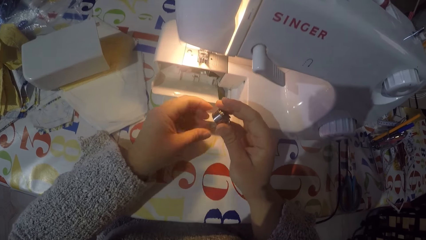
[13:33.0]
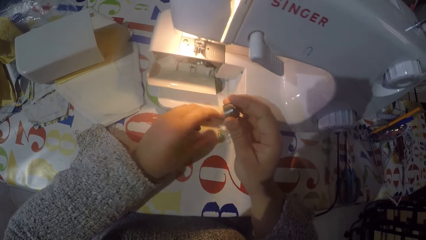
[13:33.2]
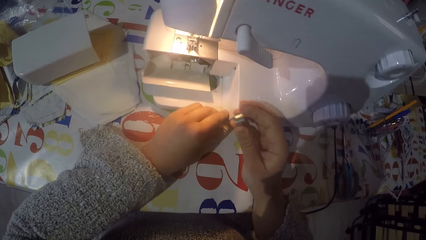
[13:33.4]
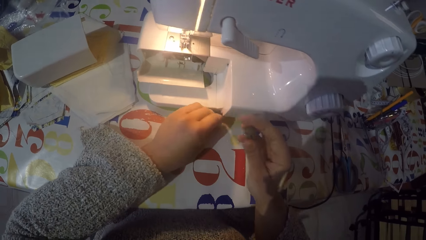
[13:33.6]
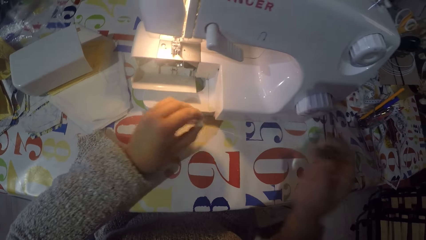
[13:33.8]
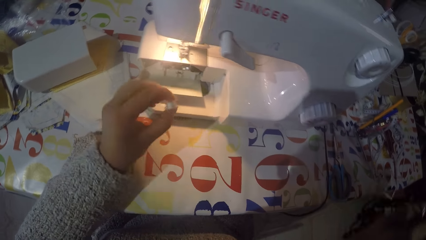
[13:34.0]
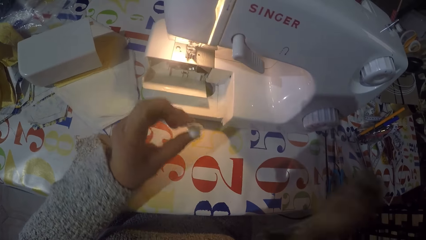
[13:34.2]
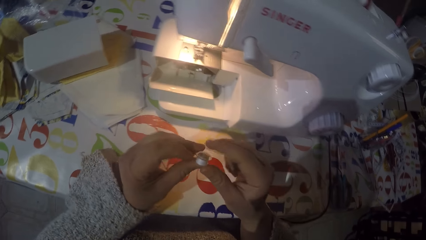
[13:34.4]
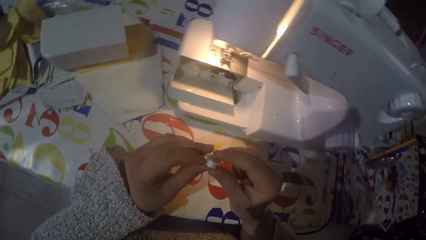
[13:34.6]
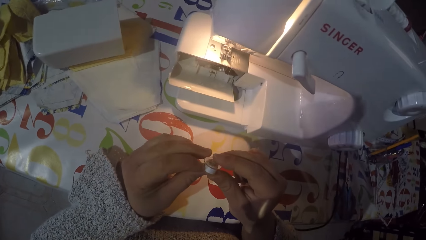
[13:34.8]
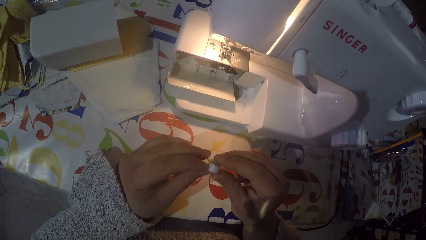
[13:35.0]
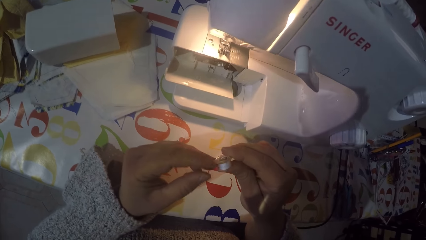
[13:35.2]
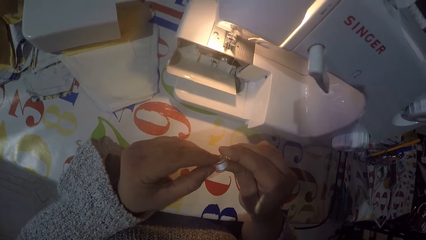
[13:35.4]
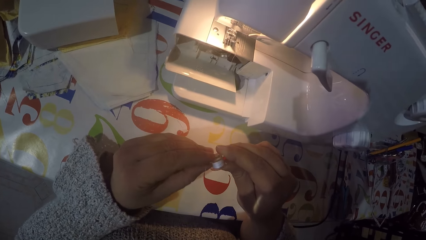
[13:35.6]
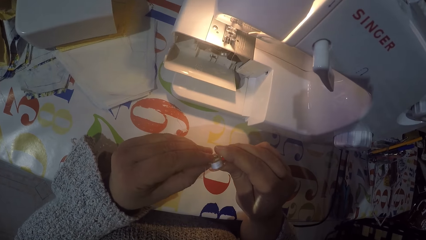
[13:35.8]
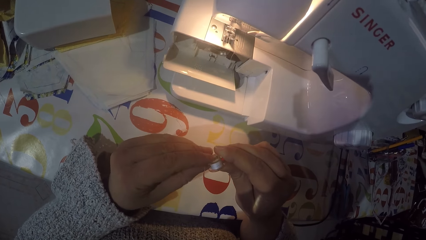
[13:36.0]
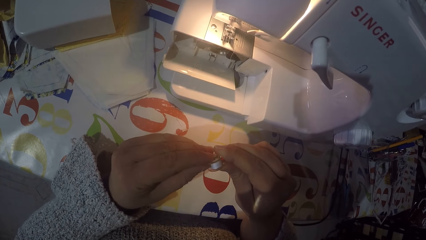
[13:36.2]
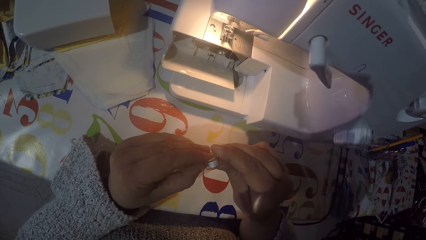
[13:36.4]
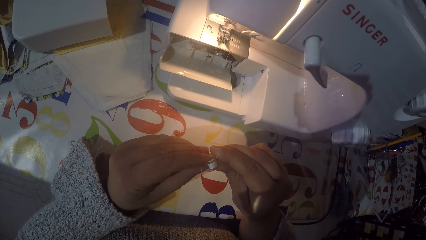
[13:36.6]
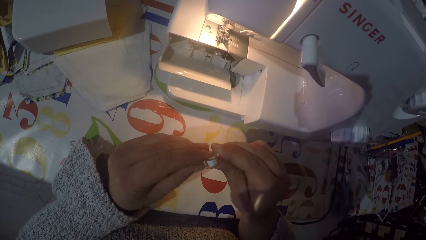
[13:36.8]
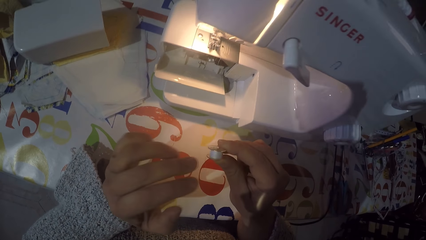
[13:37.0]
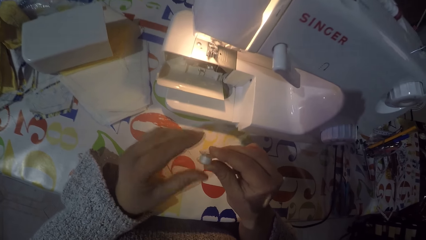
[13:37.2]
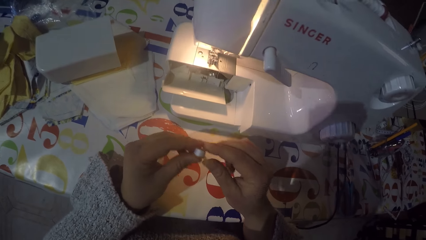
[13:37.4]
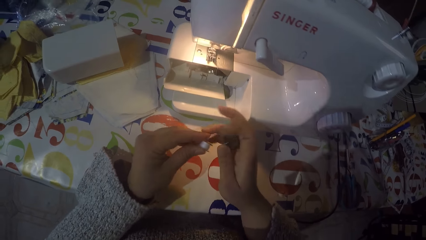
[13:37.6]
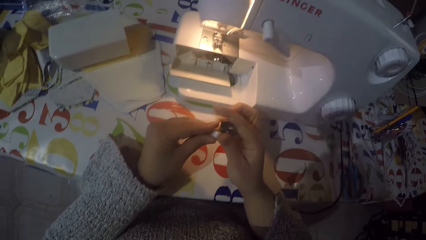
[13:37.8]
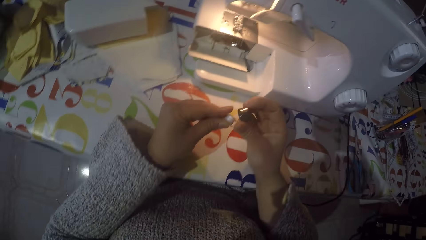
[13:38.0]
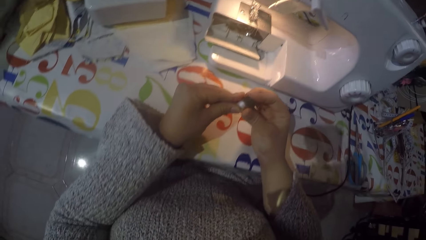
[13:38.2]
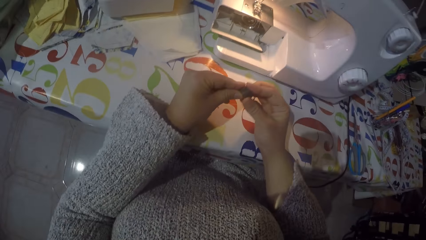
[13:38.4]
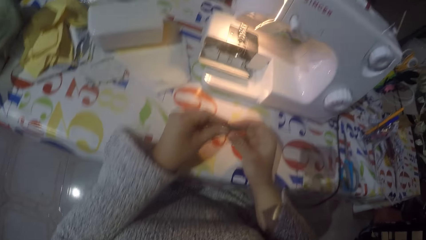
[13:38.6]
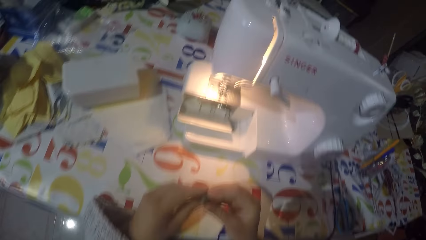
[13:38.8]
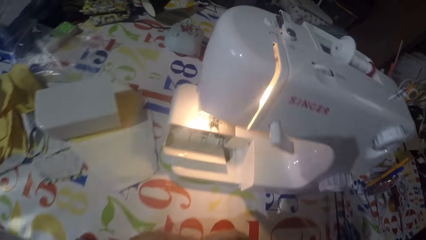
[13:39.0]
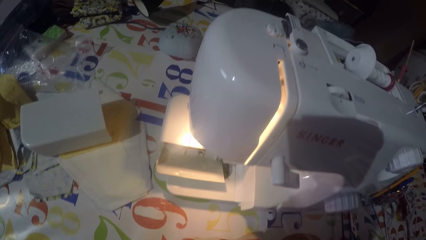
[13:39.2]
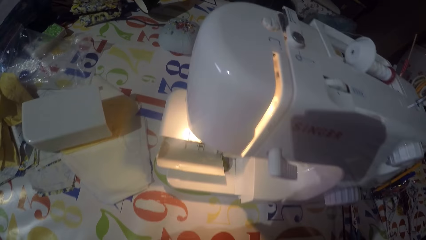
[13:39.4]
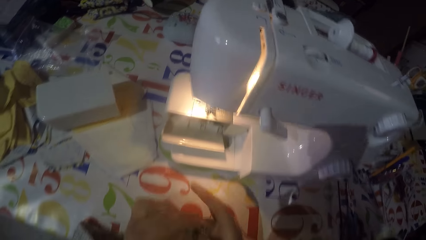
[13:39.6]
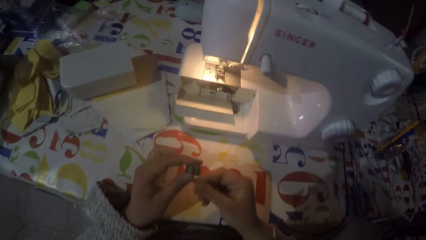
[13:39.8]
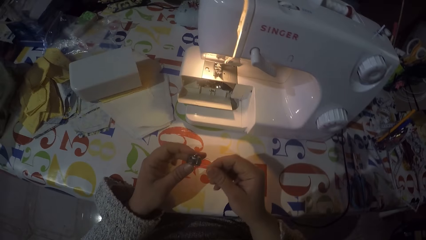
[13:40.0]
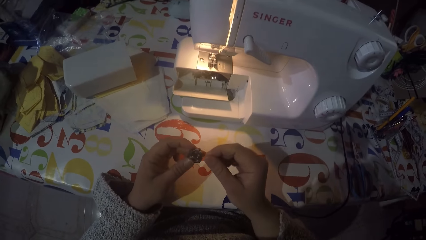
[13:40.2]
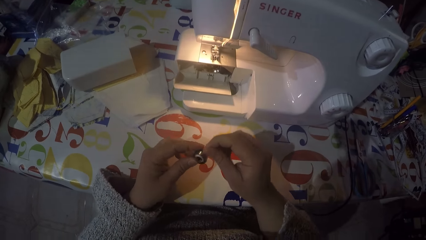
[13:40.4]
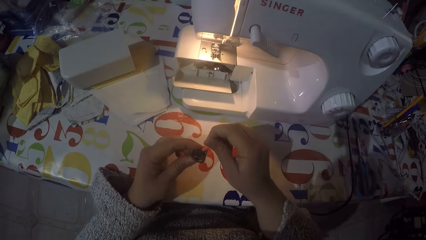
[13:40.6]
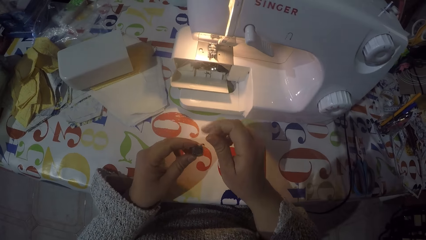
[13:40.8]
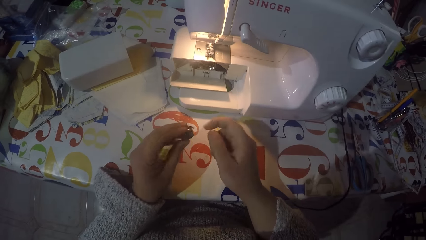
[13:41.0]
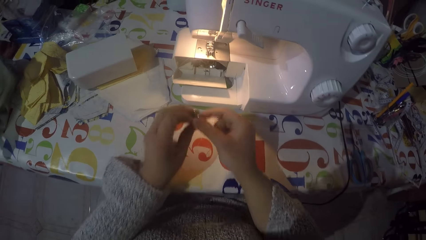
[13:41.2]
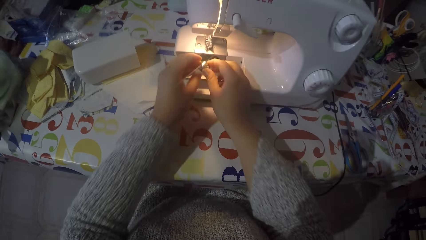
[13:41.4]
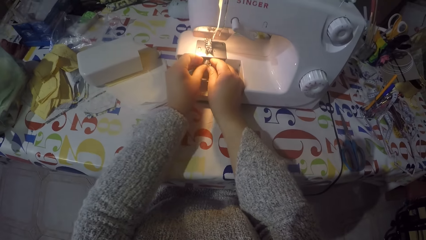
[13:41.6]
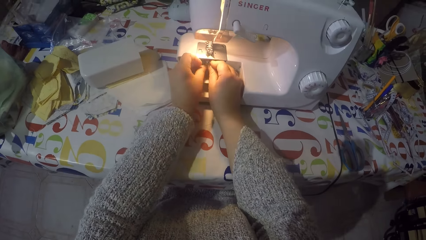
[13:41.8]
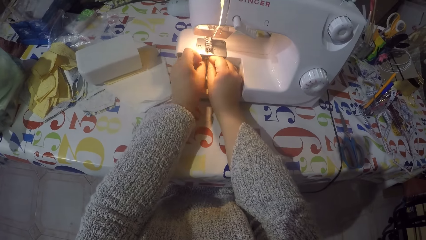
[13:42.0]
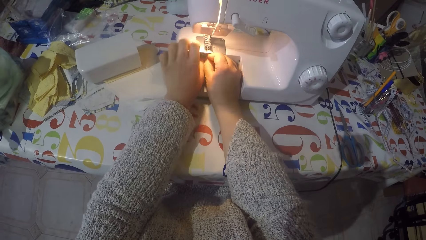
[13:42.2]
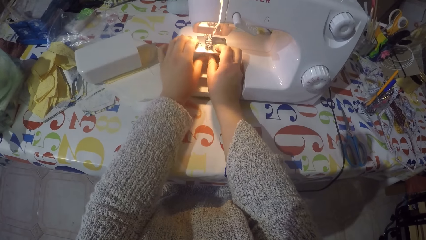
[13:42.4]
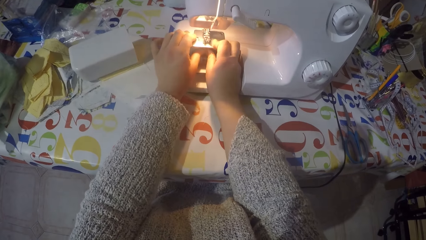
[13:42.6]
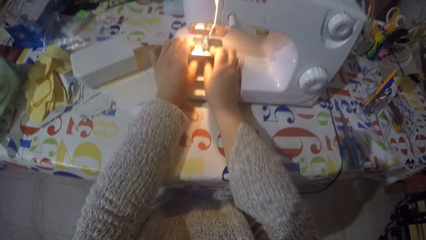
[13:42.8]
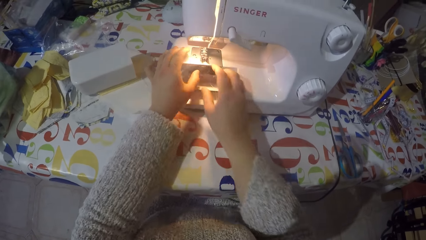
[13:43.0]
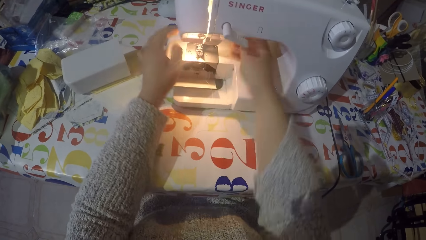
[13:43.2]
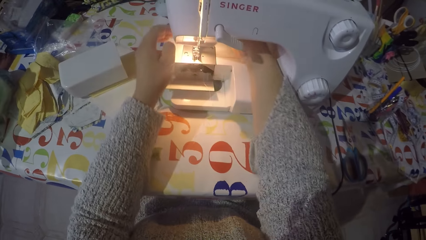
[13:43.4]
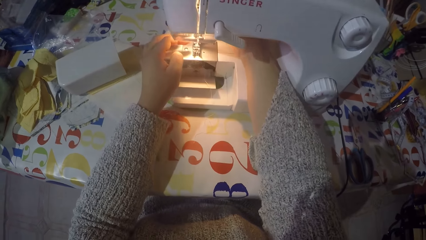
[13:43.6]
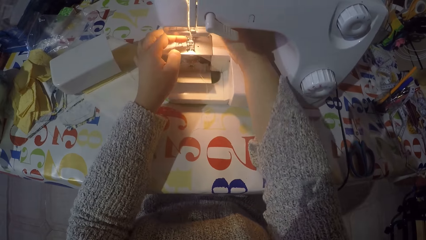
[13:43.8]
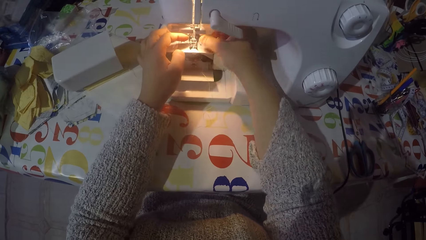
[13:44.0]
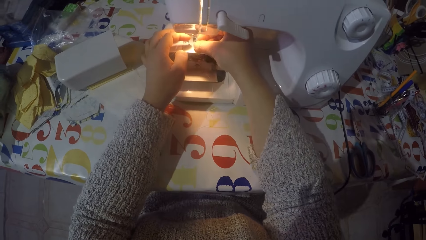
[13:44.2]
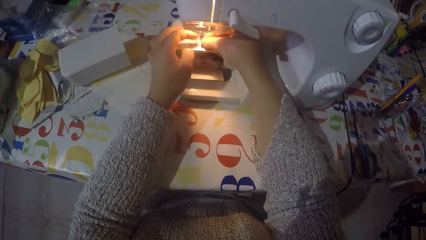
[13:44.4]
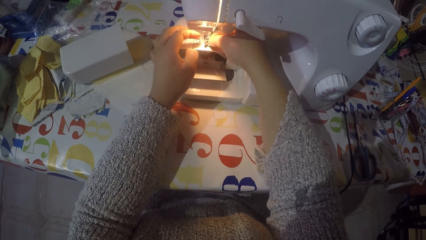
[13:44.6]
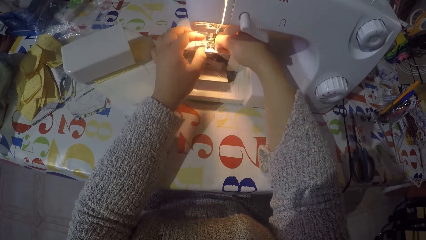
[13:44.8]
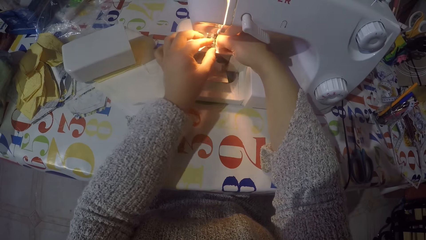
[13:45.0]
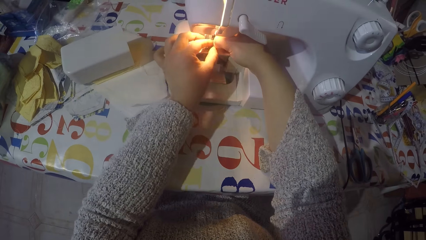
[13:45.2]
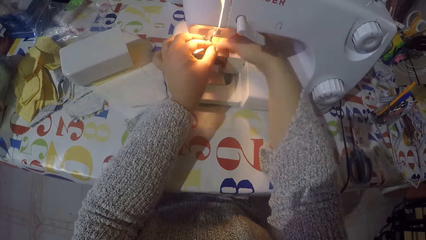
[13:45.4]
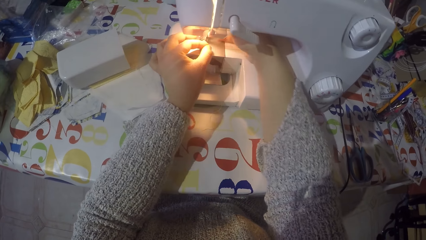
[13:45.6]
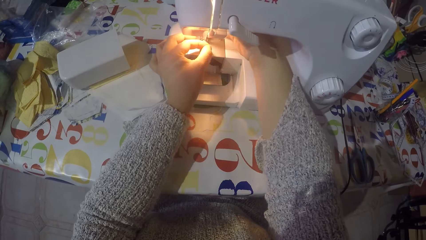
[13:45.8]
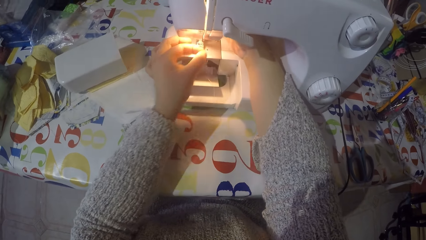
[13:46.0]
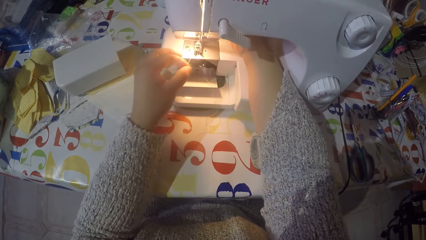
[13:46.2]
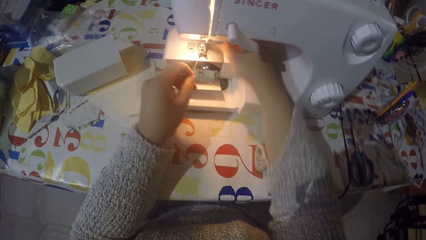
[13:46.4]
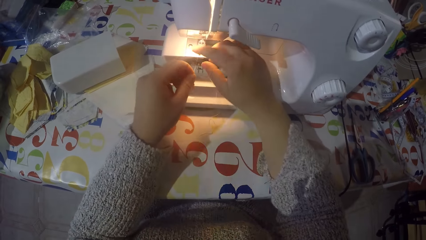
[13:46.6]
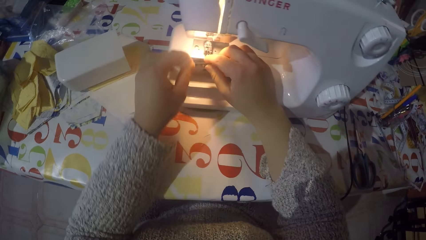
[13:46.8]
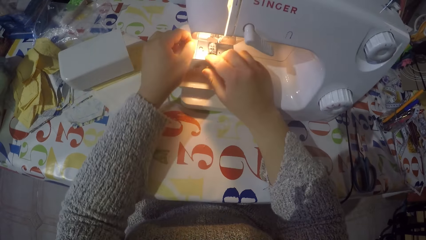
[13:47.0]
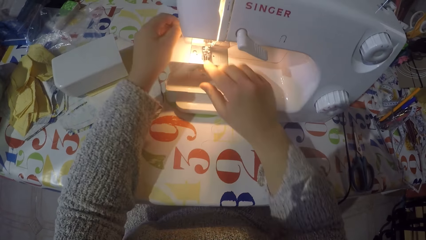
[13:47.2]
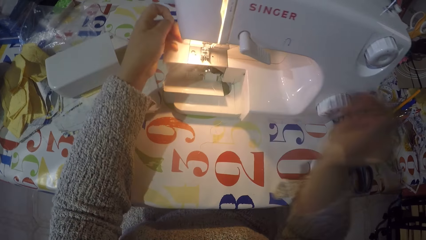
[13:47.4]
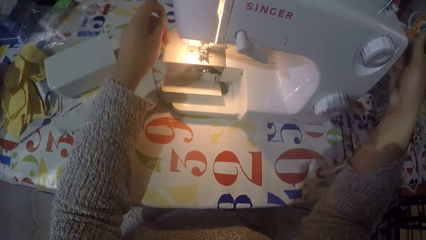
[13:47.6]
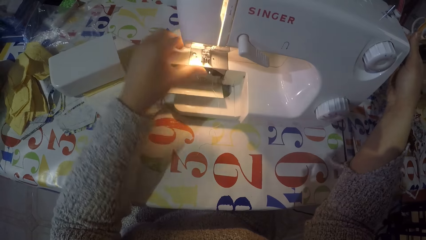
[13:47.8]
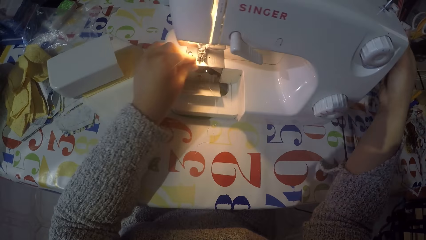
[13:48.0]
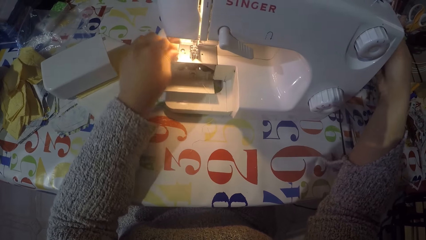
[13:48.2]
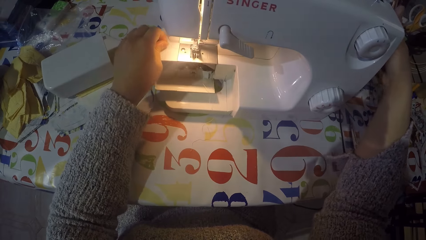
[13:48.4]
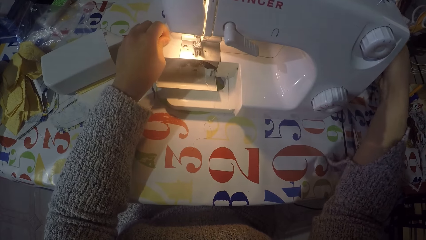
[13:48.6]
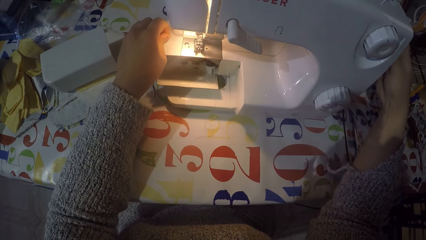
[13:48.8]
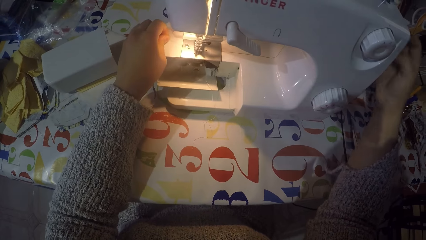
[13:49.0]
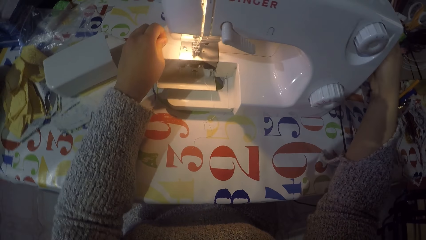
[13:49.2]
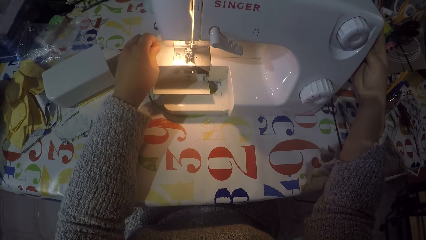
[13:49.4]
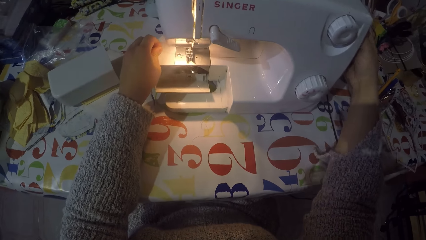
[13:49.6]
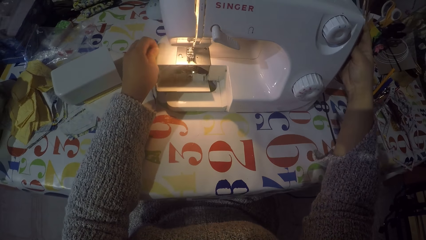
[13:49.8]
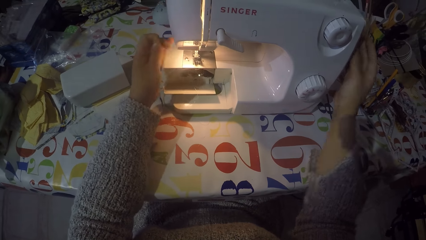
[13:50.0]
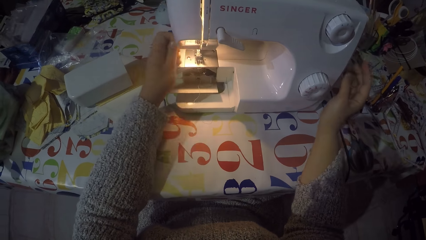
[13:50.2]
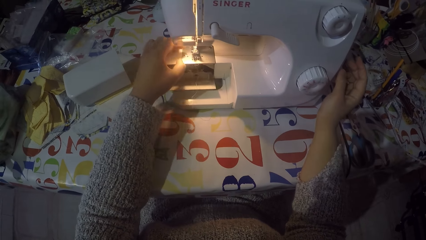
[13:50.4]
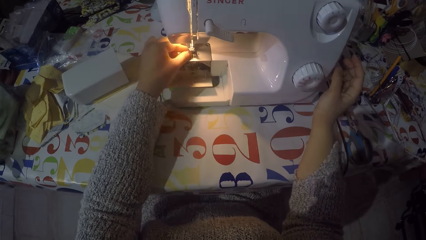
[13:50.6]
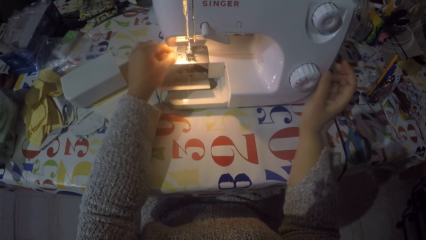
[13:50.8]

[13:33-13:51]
The camera wearer picks the bobbin. They fix the sewing thread. They put the bobbin in the bobbin case. They put the bobbin case in the sewing machine. They fix the sewing thread on the sewing machine. They fix the sewing thread on the sewing machine again. They touch the hand wheel.
